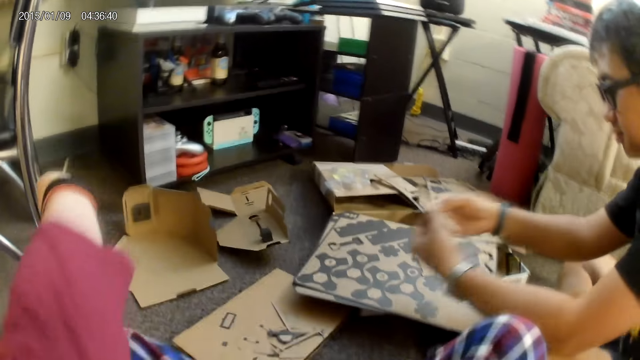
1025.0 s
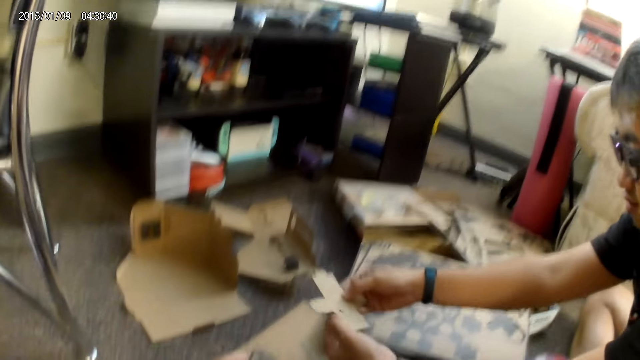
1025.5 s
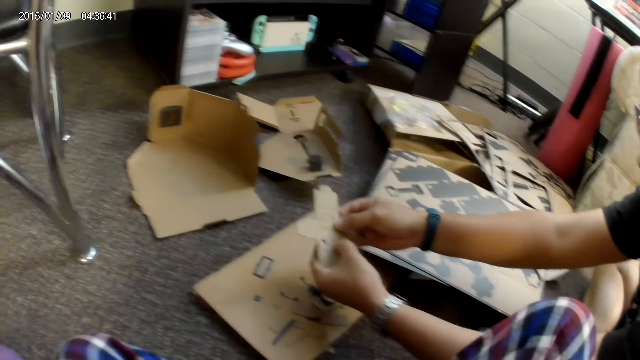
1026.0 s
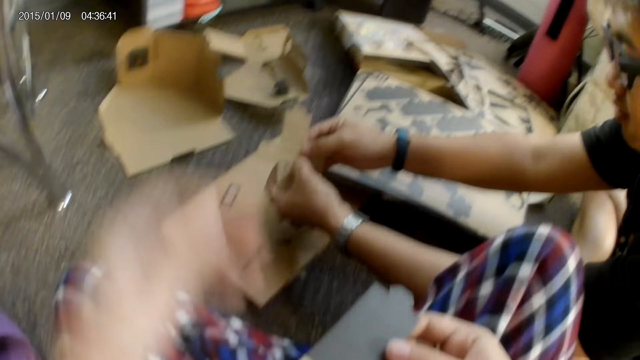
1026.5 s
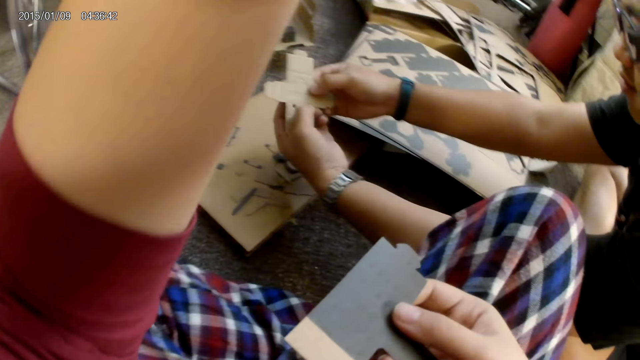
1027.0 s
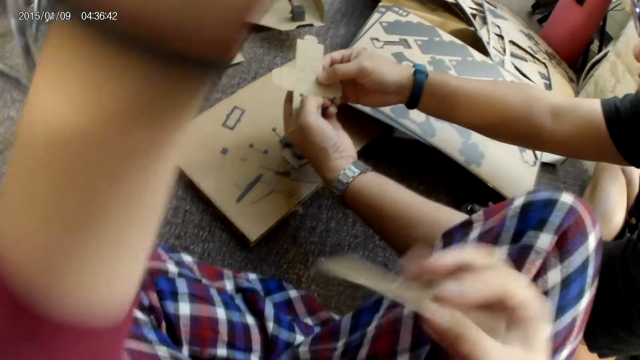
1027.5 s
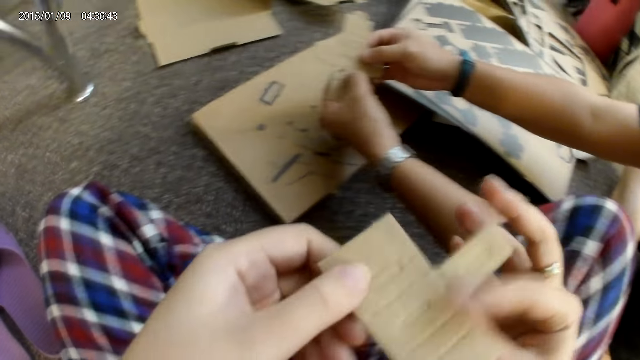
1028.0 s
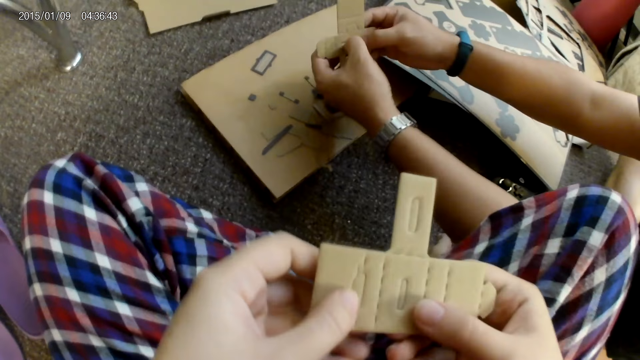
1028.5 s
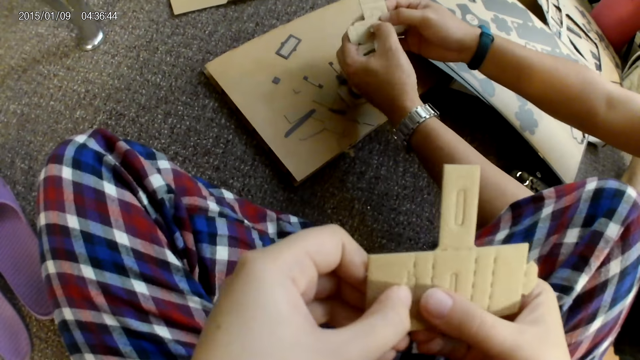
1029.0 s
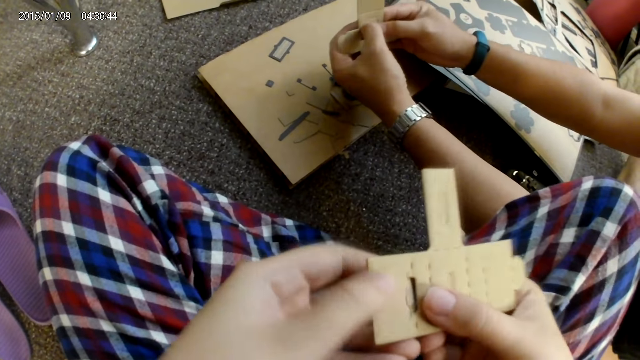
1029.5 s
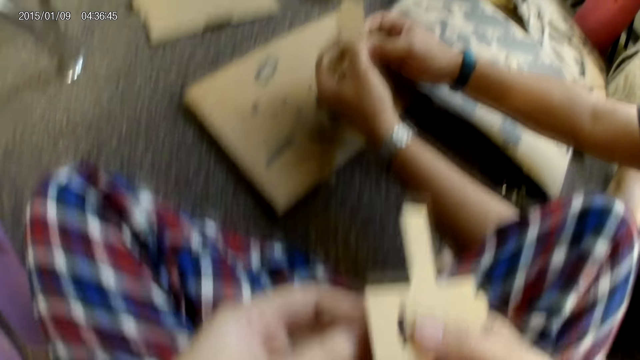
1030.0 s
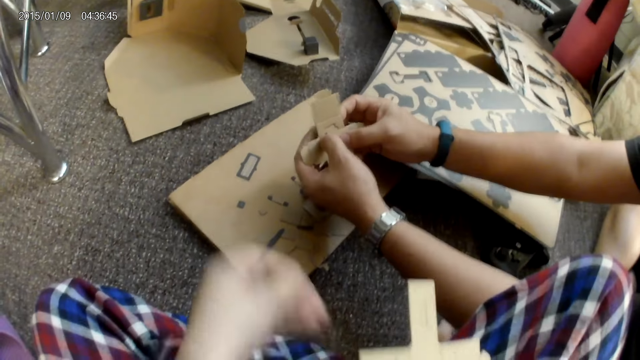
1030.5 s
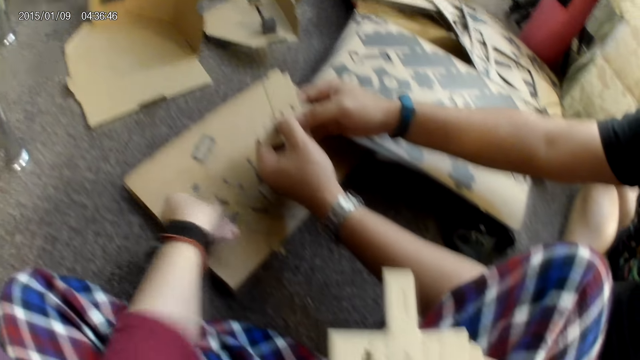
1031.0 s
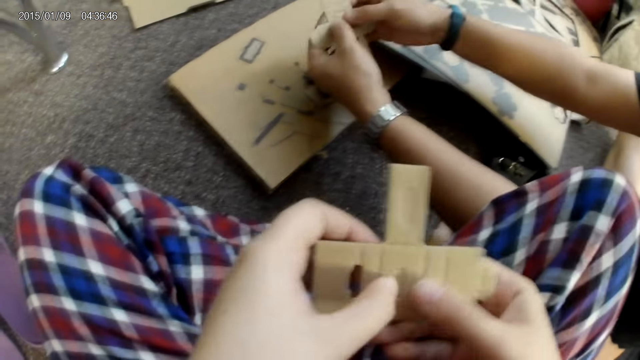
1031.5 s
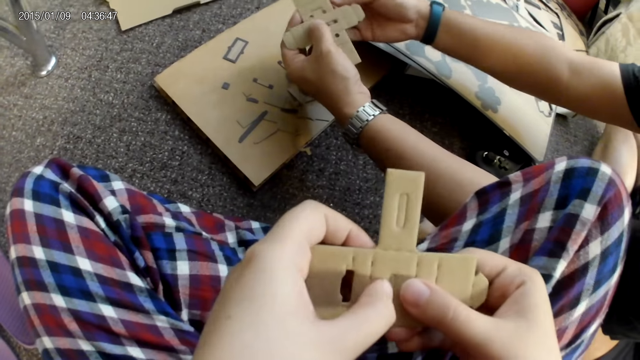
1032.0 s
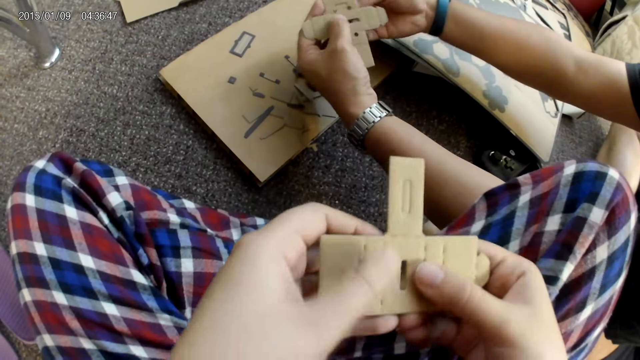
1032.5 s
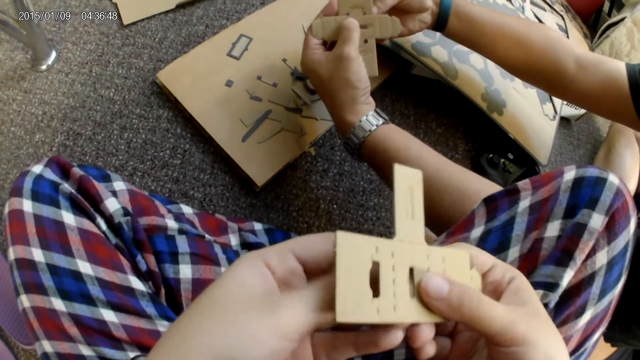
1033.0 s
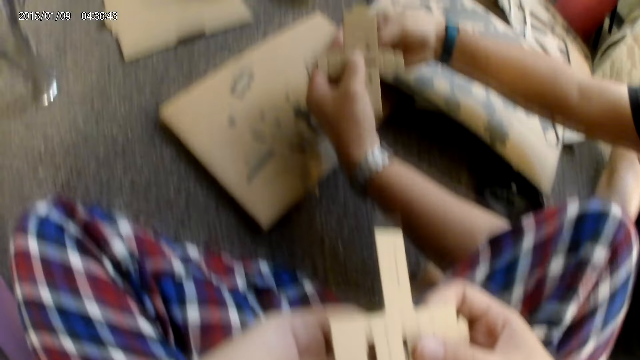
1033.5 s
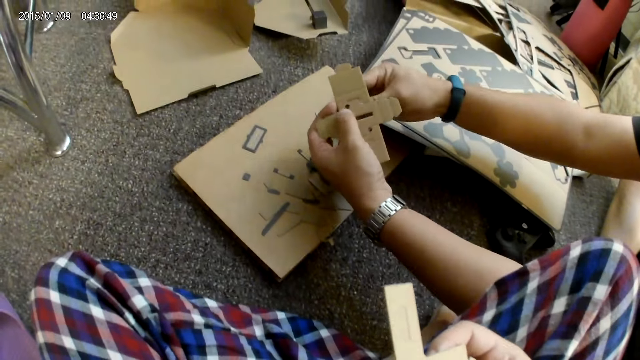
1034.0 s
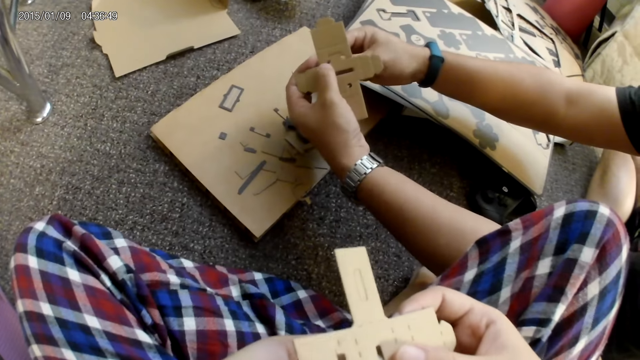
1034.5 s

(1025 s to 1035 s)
The camera wearer folds a cloth on the left hand. A man fixes a cardboard piece with both hands. The camera wearer touches her hair with her left hand. She touches the camera. The man presses the cardboard piece with both hands. The camera wearer presses a part of the cardboard piece with both hands. She tears a cardbox into shape. She places the cutout from the cardboard piece on the floor with her left hand. She holds the cardboard piece with her right hand. She holds the cardboard piece with both hands. She presses a part of the cardboard piece with both hands. She tears the cardbox into shape.

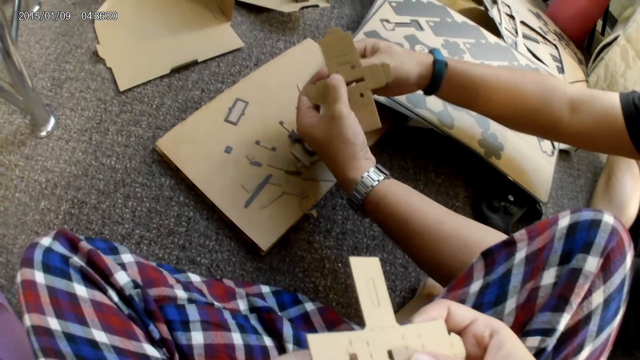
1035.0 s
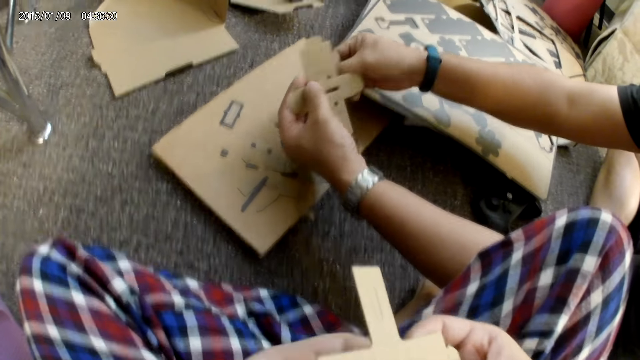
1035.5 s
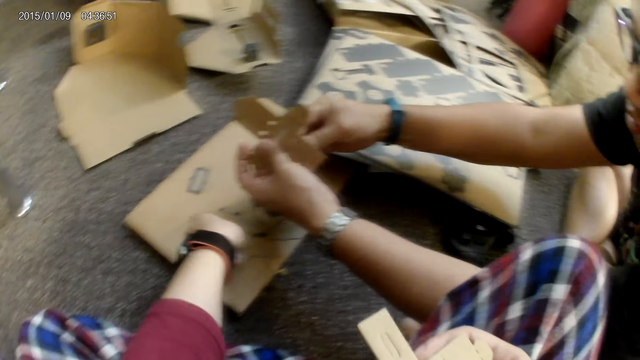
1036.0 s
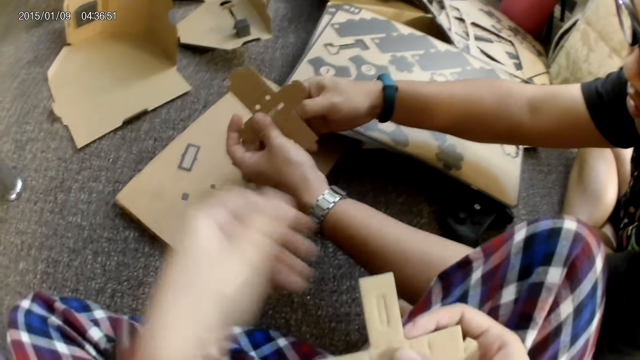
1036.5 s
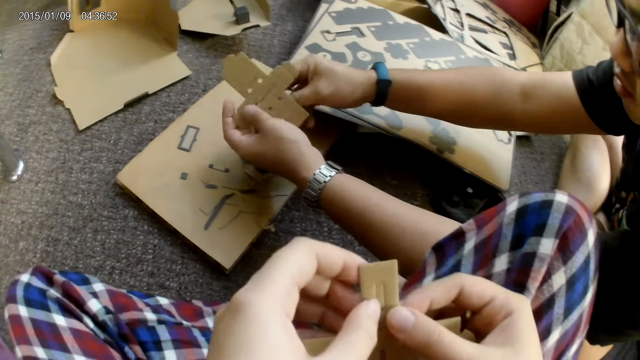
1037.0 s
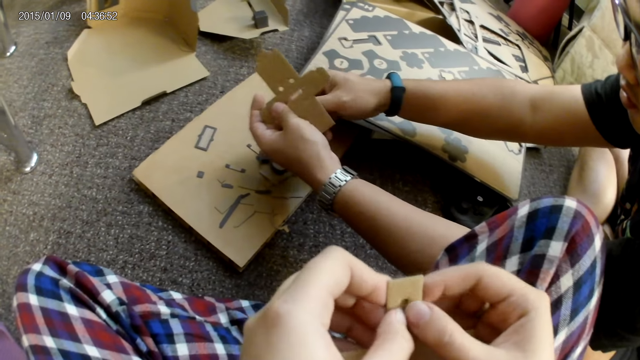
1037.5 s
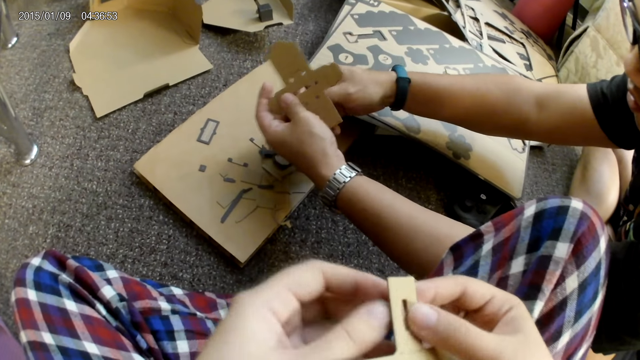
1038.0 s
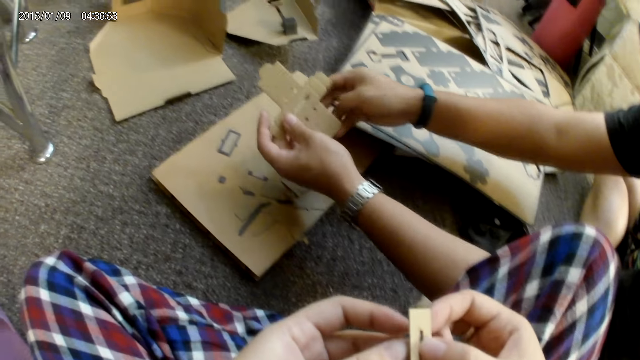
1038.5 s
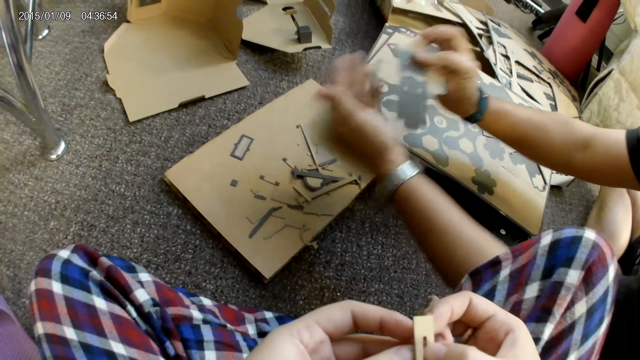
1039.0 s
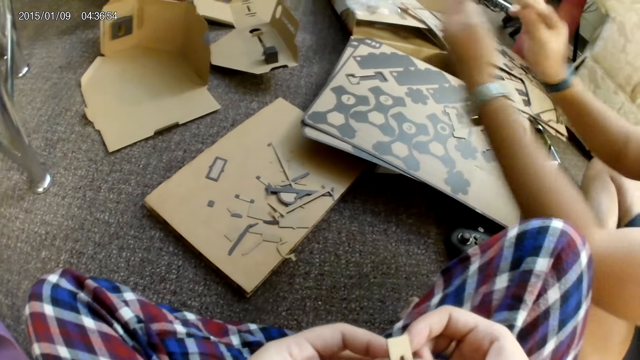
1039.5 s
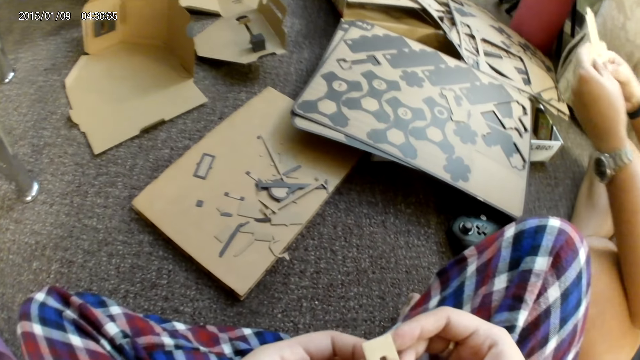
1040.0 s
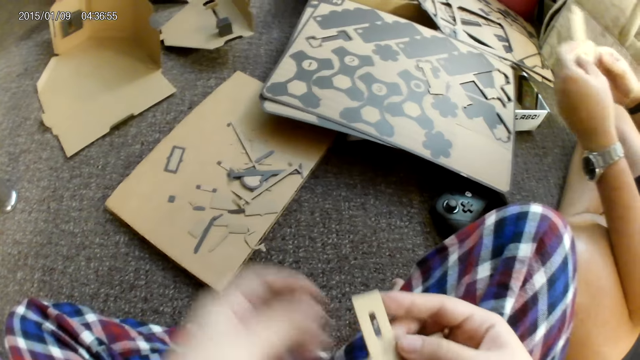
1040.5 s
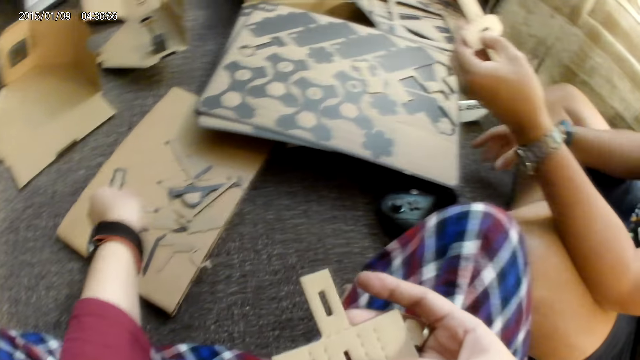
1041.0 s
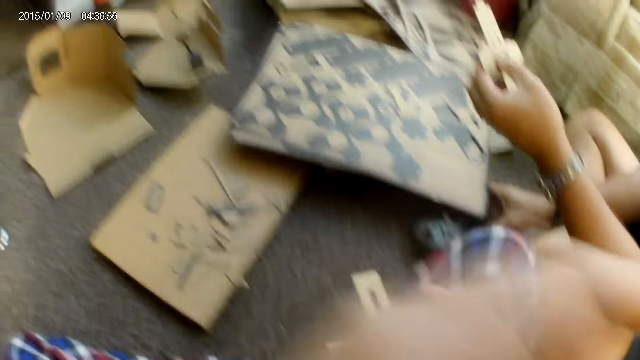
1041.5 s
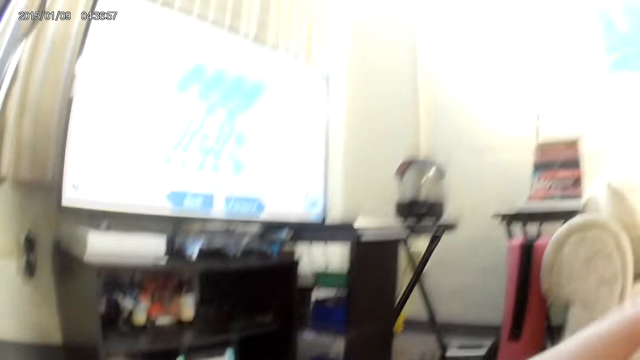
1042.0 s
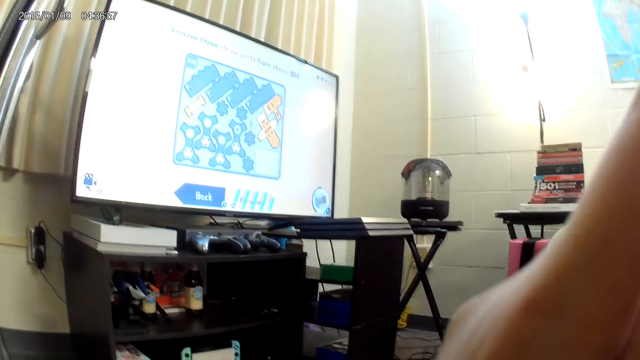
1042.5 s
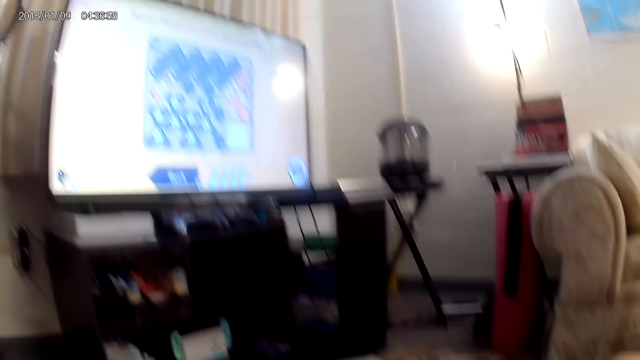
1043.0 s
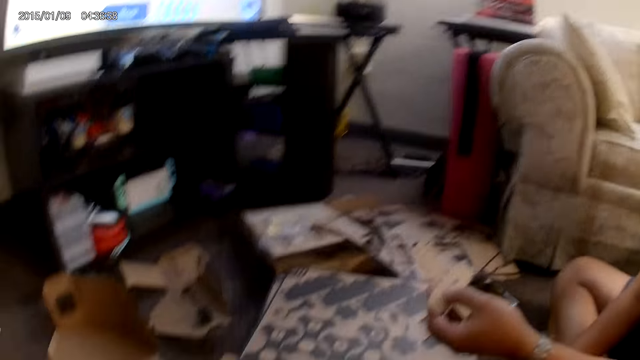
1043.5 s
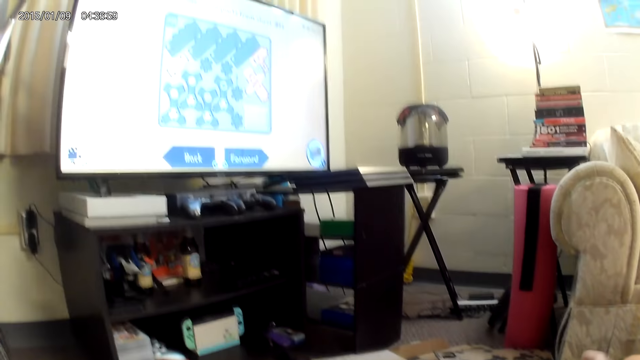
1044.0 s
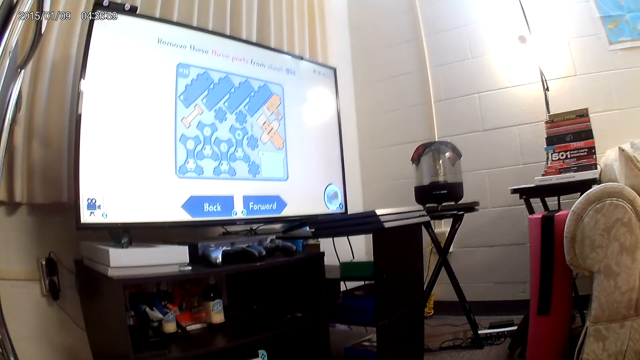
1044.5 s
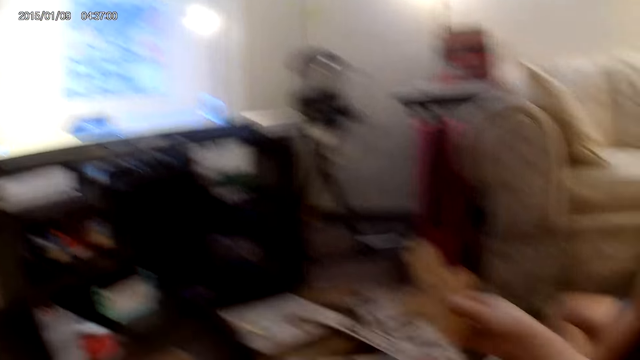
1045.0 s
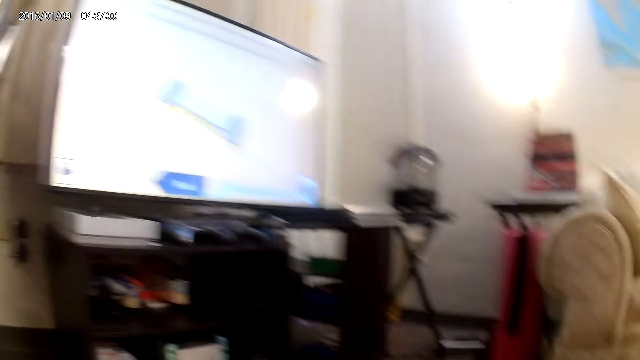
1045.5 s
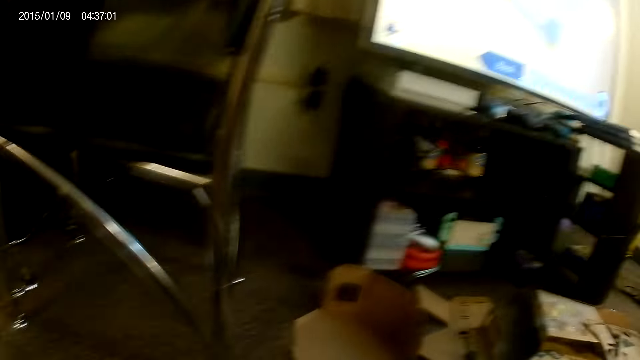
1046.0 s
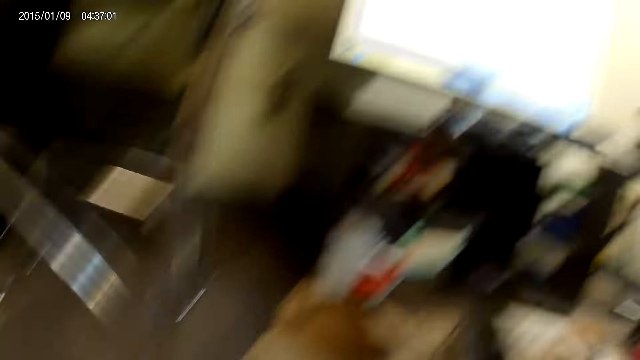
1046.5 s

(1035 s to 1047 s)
The camera wearer places the cutout from the cardboard piece on the floor with her left hand. She presses a part of the cardboard piece with both hands. A man turns a cardbox. The man holds the cardboard piece with his right hand. The man holds the cardboard piece with both hands. The camera wearer places the cutout from the cardboard piece on the floor with her left hand. She touches the head-mount camera with her left hand. The man holds the game controller with his right hand and holds the cardboard piece with his left hand. The camera wearer touches the face. The man plays a cardbox game.
